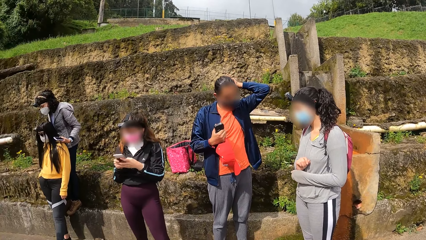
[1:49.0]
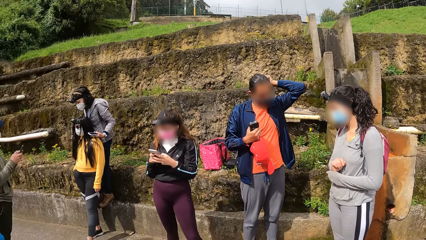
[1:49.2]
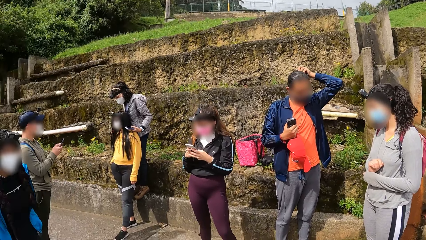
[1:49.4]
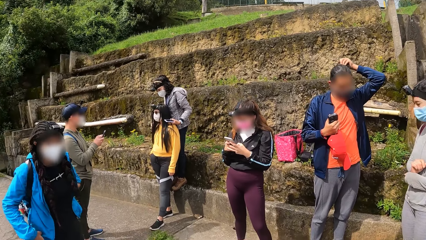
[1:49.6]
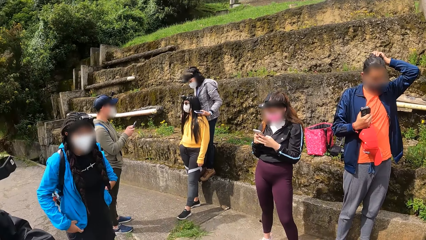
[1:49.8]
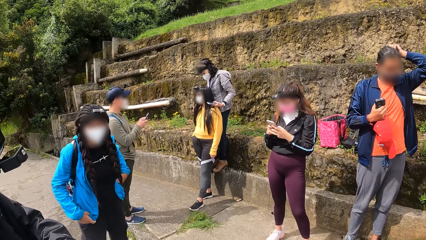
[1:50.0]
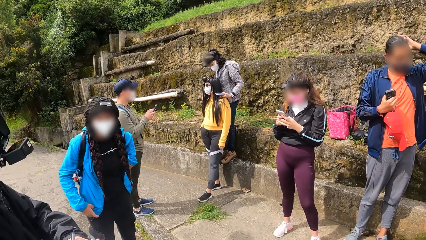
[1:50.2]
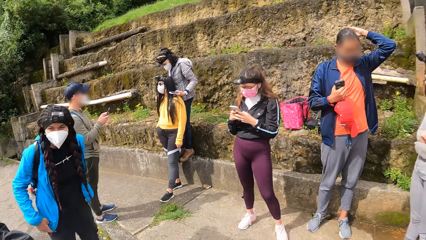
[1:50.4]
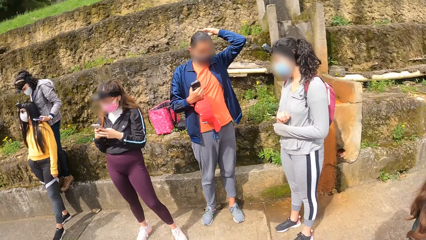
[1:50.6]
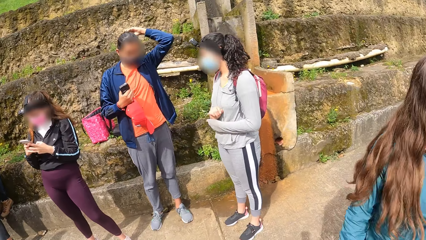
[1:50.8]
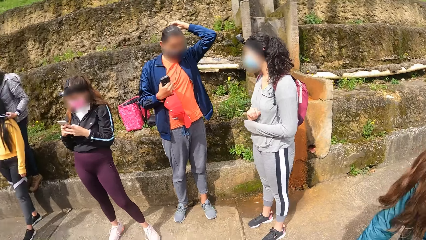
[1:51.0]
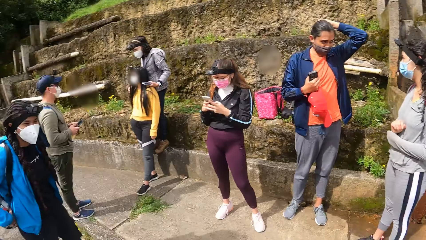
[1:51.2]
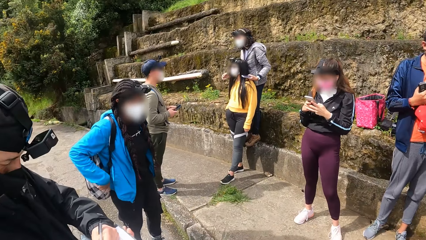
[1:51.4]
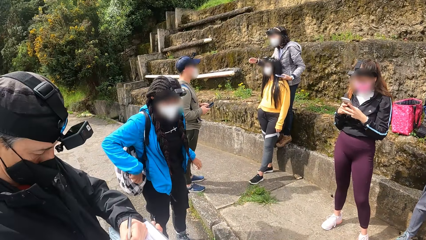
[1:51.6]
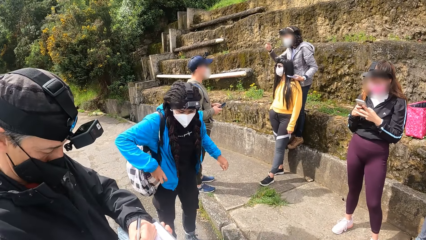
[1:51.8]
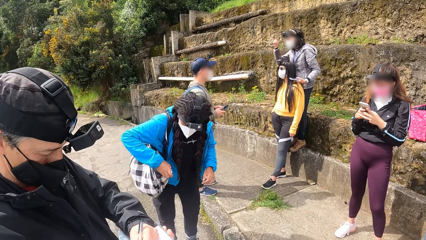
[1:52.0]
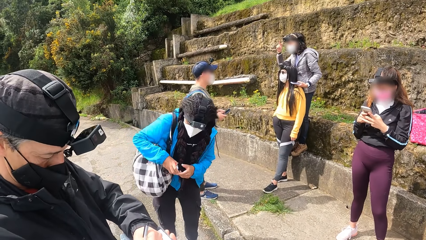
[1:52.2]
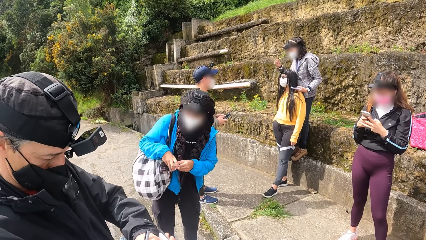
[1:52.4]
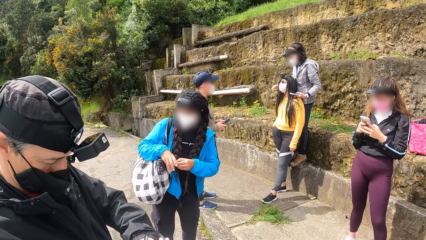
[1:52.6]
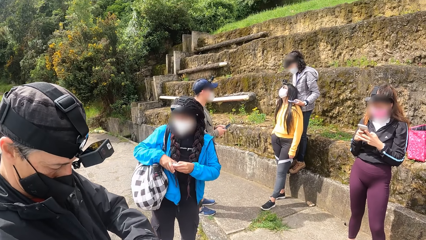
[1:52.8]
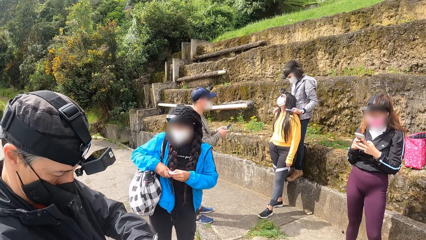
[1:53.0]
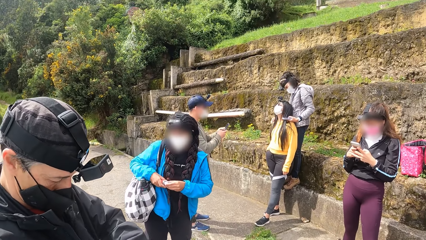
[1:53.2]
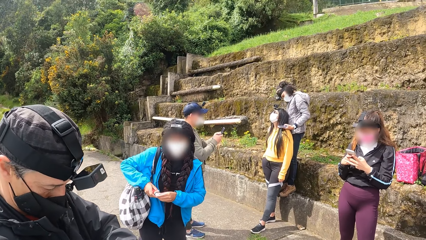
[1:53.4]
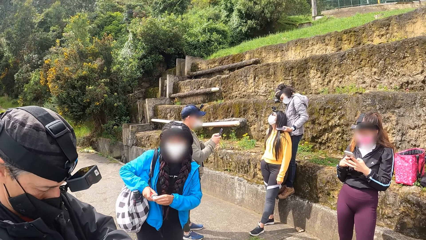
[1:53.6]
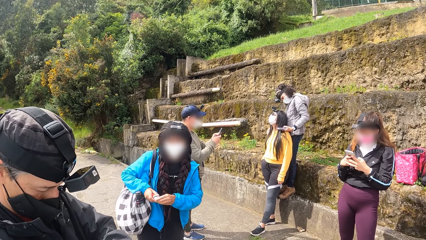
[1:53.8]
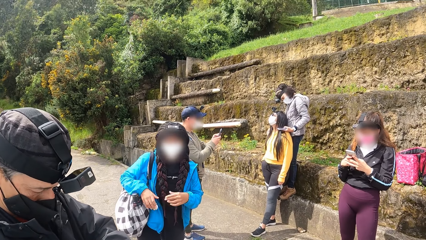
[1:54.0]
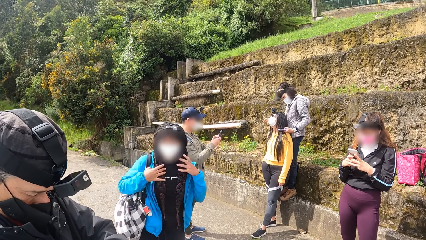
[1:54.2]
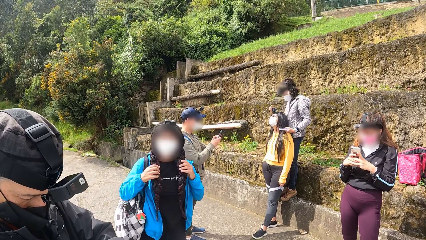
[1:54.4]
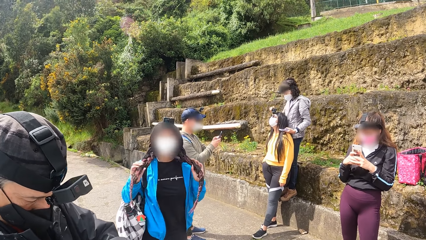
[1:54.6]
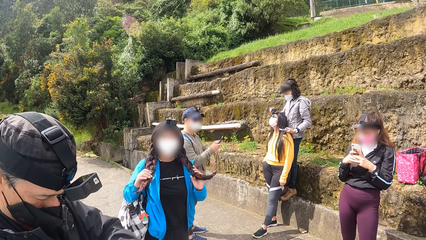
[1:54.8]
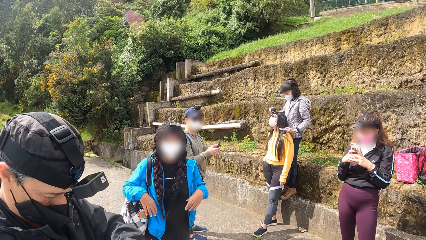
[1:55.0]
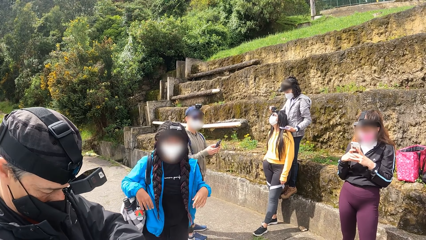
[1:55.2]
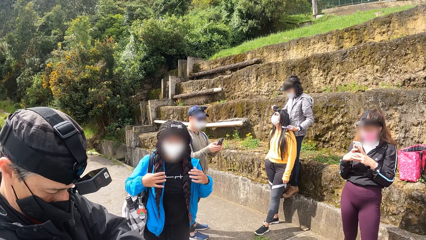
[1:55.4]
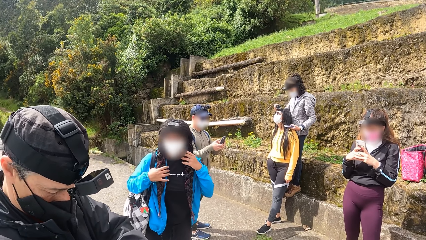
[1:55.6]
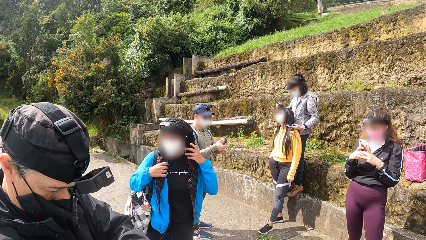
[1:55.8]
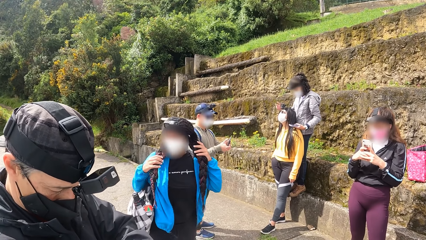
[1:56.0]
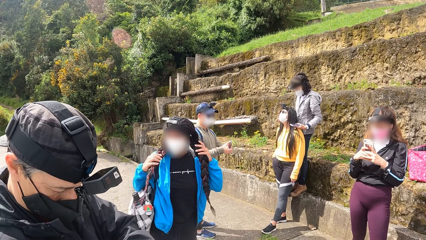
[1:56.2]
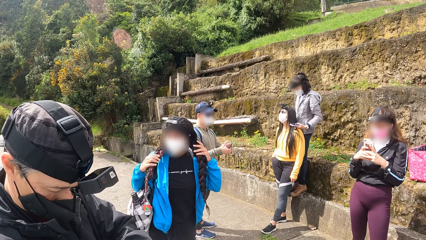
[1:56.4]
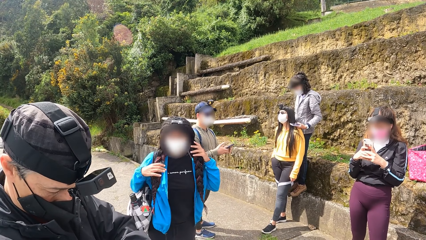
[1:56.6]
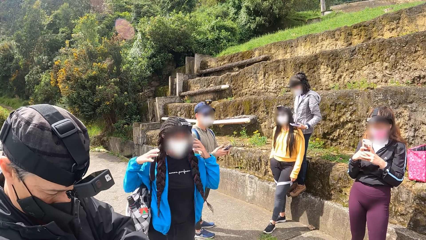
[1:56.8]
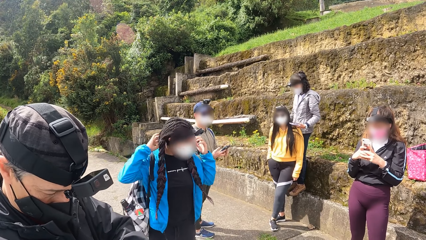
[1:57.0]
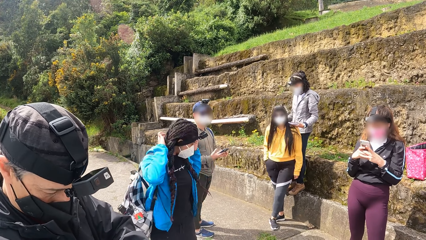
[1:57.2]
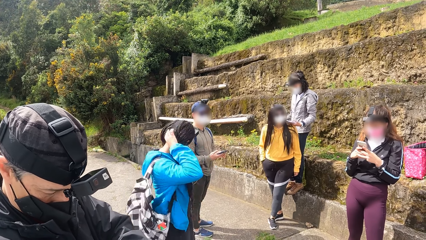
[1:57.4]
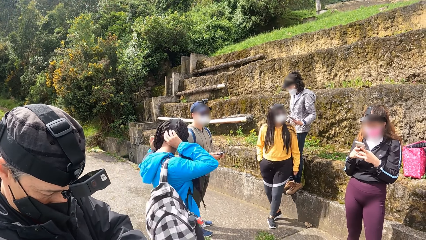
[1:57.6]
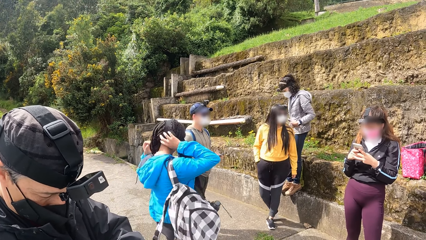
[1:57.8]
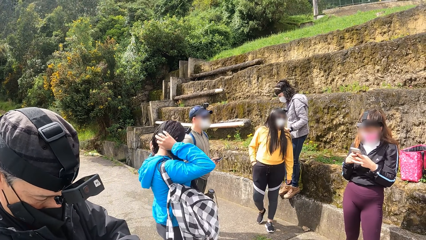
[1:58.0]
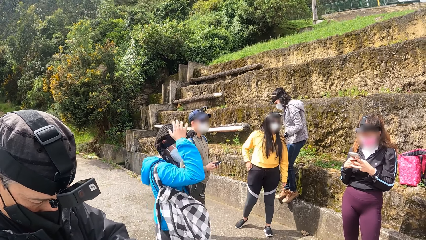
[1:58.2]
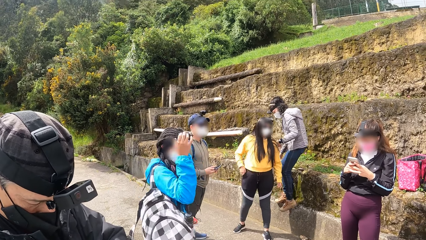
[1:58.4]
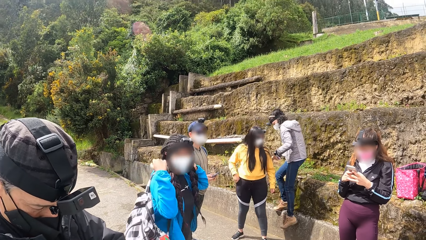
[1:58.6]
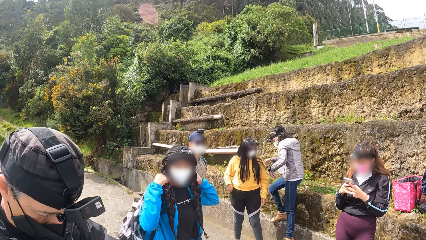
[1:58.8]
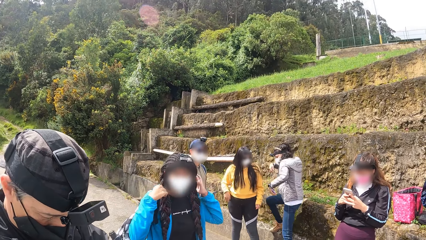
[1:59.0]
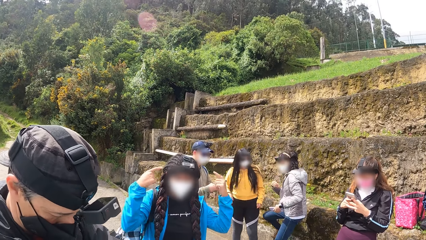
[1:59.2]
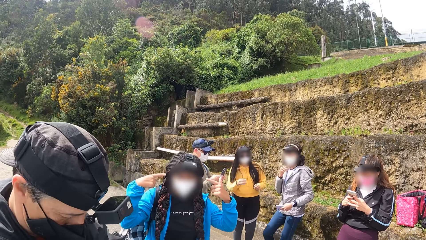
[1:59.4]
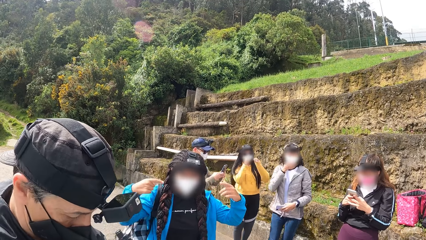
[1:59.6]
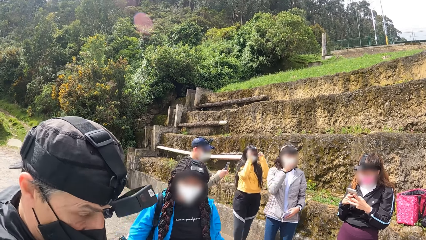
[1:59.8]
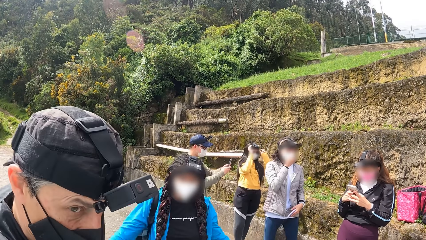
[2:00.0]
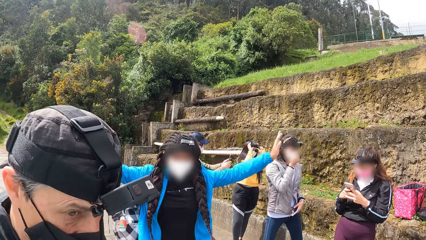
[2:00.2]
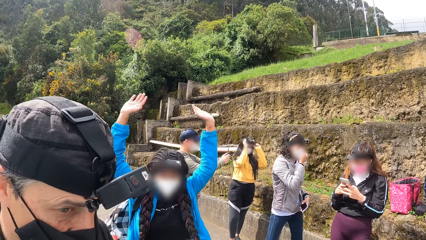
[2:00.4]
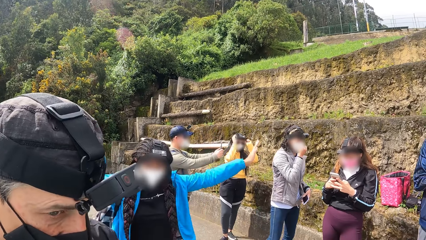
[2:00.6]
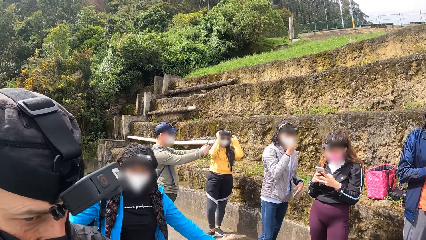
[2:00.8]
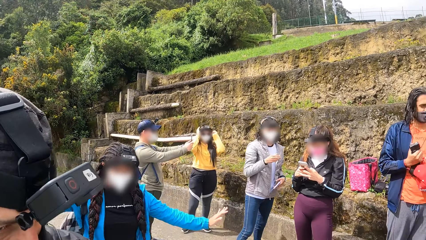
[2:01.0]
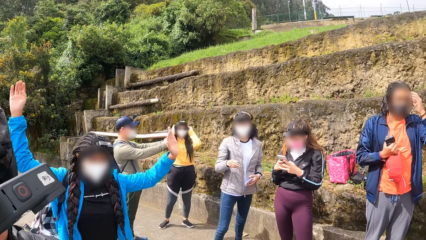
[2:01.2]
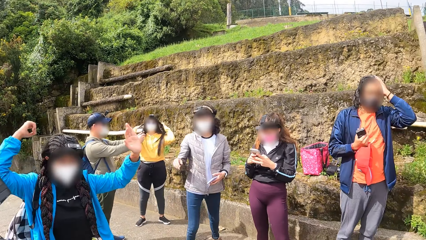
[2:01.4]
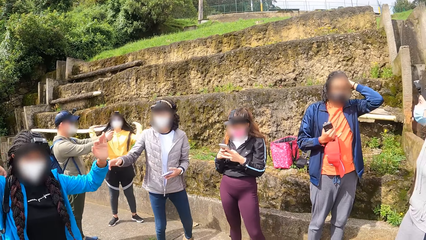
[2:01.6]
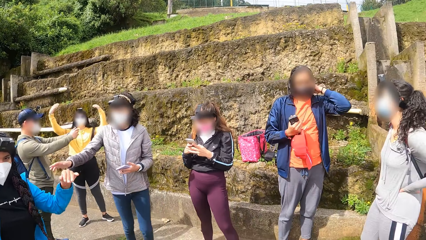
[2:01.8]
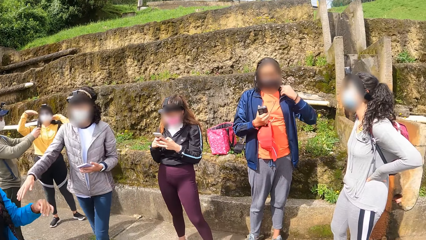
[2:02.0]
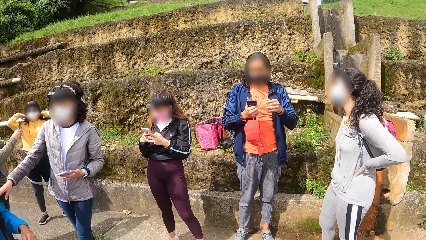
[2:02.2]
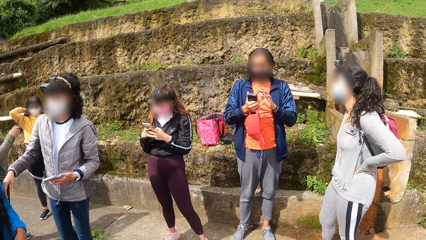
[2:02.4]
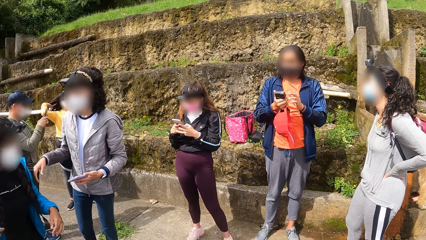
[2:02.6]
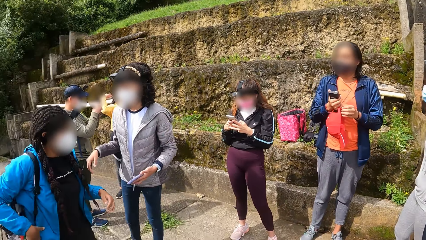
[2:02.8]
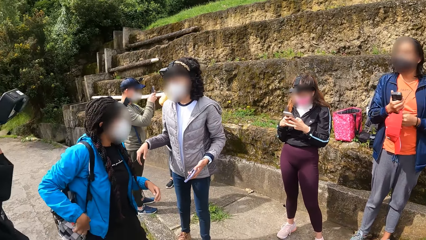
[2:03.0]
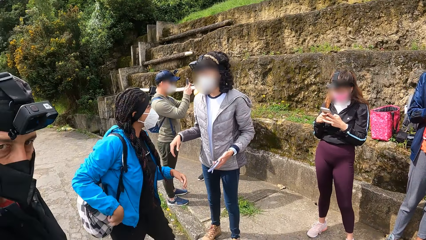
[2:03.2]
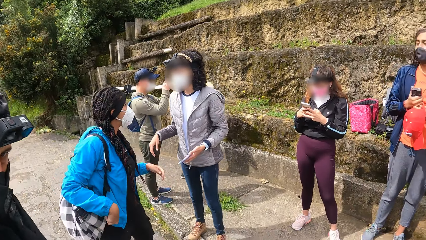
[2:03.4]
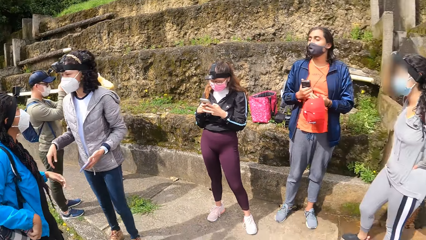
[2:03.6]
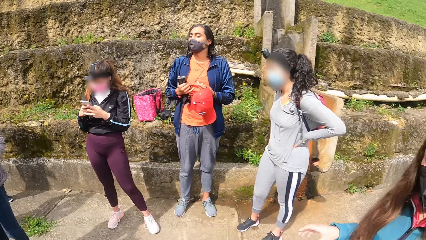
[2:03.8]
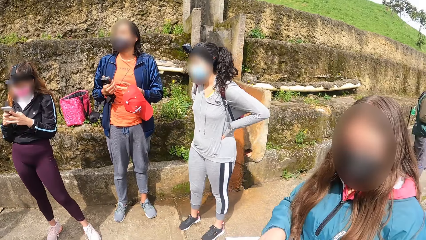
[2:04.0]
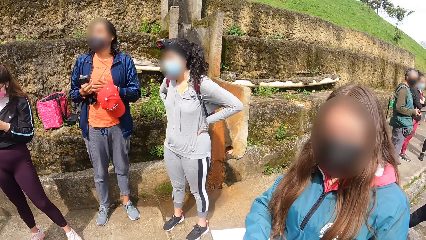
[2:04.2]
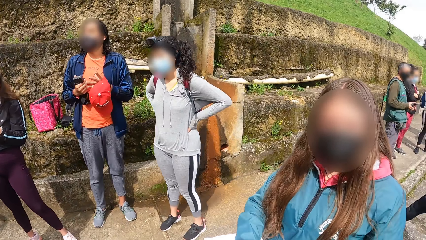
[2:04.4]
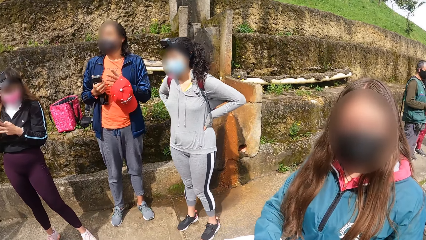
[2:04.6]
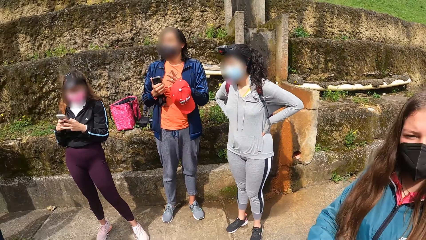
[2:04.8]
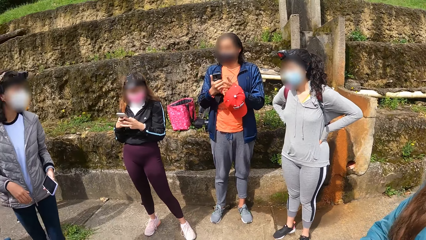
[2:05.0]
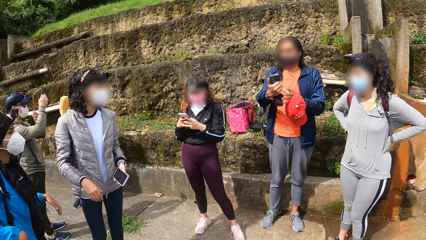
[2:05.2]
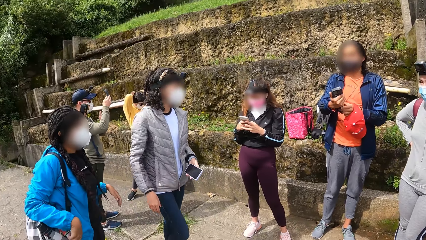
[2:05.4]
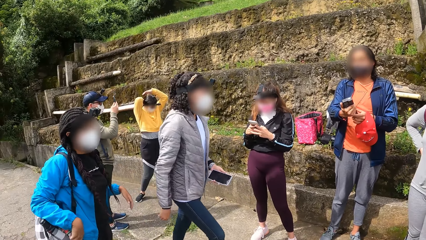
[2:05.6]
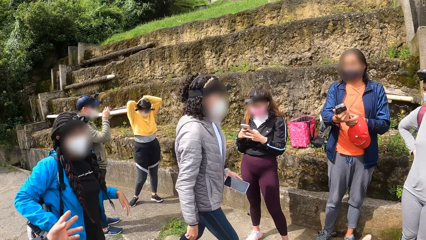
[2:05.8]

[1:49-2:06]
The first man writes on the notebook in his right hand with the pen in his left hand. The camera wearer looks around the field. The fifth woman touches a toy on a backpack with her right hand, and touches the toy on the backpack with both hands. The fifth woman touches her hair with both hands. The fifth woman adjusts the braids on the head. The fifth woman gestures with her hands. The second woman touches the fifth woman with her right hand.
